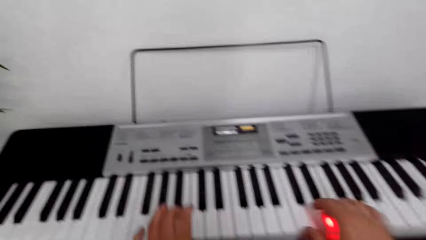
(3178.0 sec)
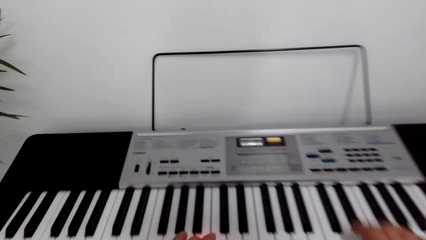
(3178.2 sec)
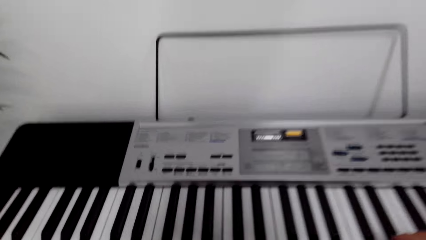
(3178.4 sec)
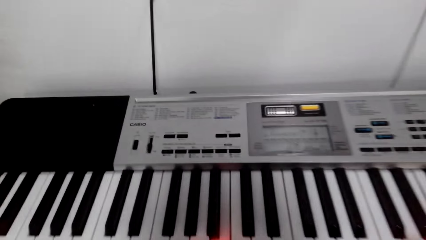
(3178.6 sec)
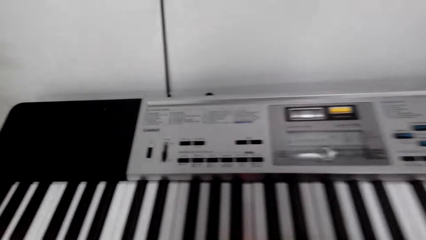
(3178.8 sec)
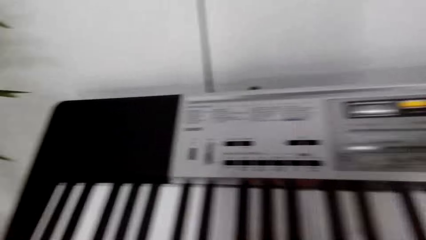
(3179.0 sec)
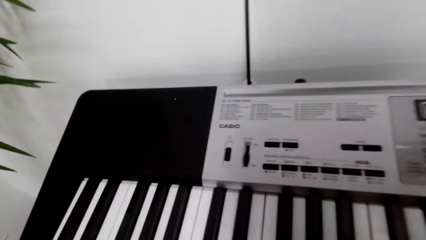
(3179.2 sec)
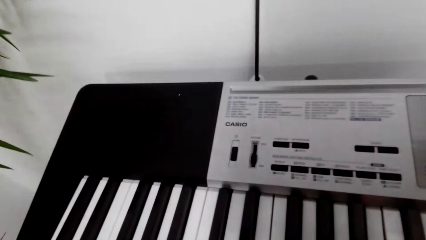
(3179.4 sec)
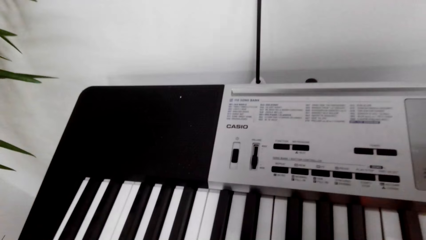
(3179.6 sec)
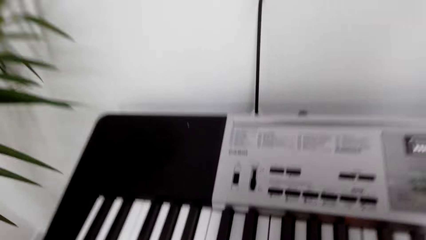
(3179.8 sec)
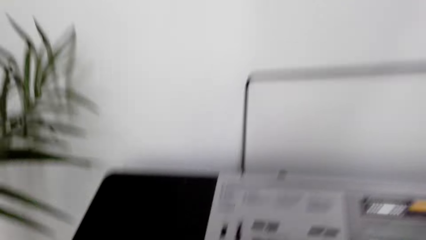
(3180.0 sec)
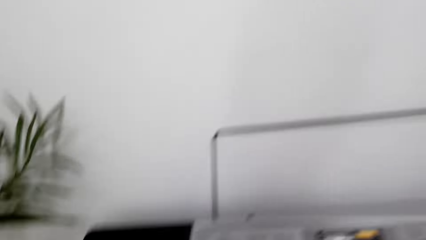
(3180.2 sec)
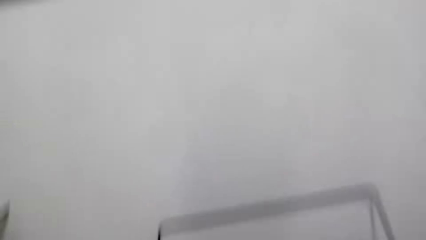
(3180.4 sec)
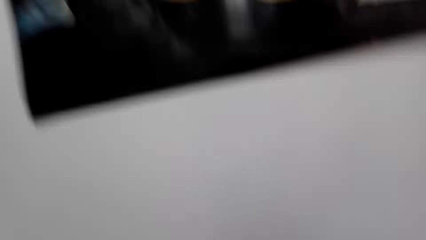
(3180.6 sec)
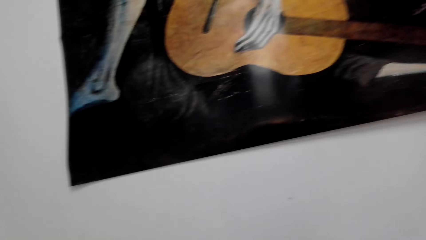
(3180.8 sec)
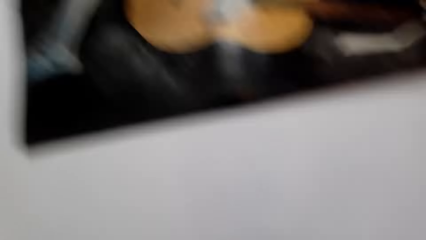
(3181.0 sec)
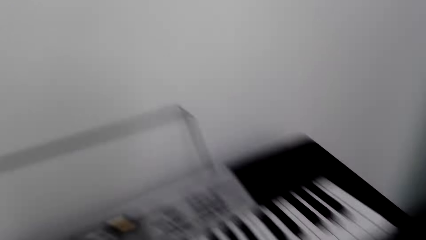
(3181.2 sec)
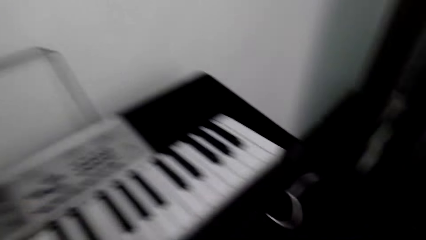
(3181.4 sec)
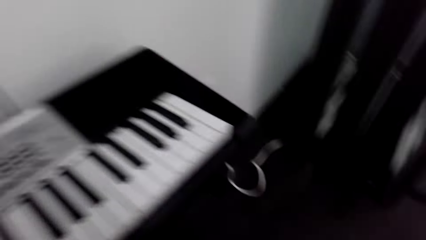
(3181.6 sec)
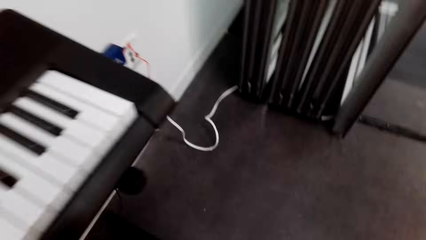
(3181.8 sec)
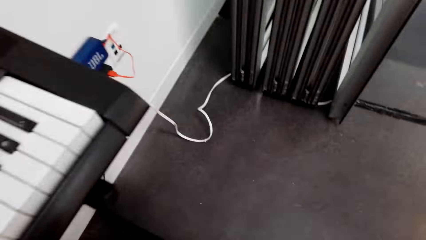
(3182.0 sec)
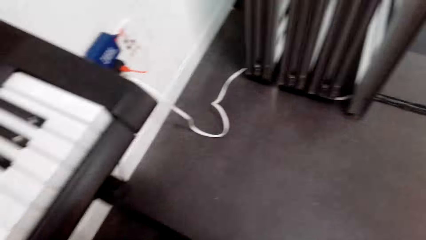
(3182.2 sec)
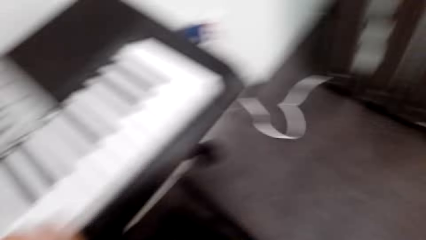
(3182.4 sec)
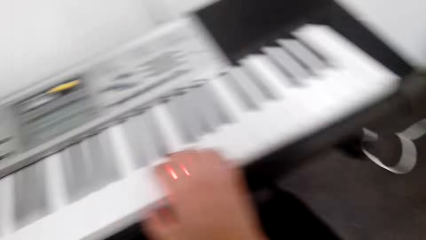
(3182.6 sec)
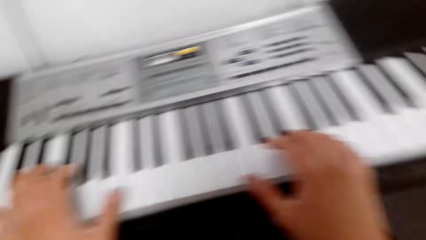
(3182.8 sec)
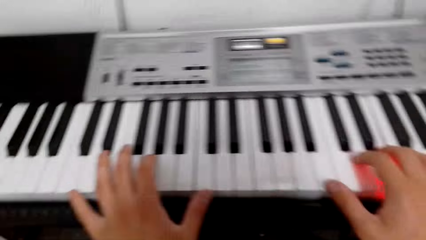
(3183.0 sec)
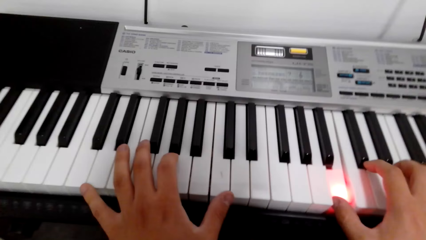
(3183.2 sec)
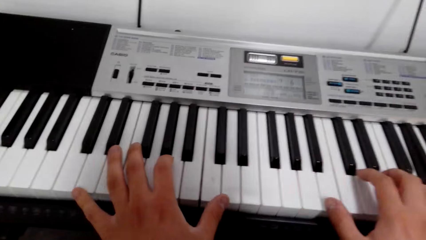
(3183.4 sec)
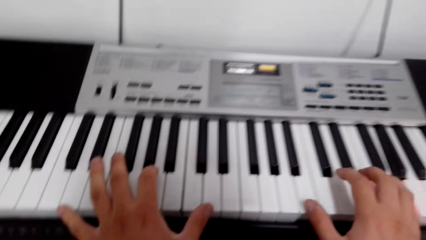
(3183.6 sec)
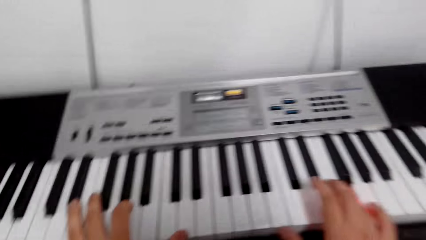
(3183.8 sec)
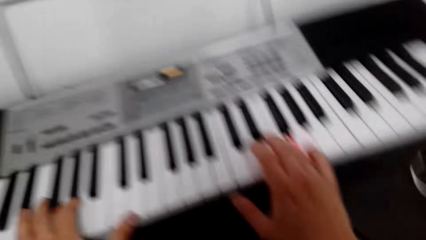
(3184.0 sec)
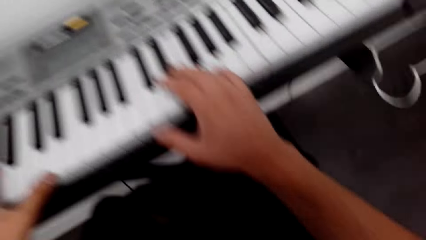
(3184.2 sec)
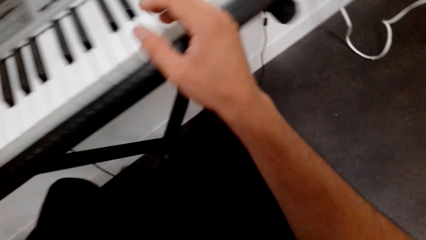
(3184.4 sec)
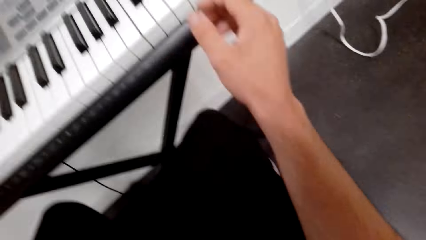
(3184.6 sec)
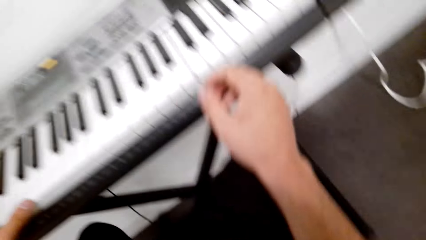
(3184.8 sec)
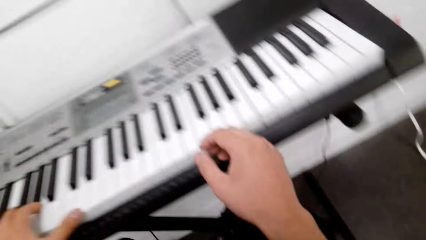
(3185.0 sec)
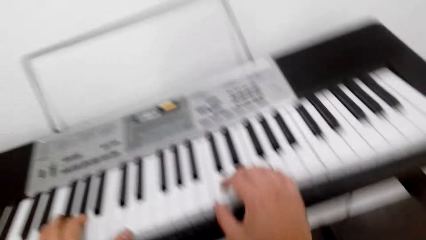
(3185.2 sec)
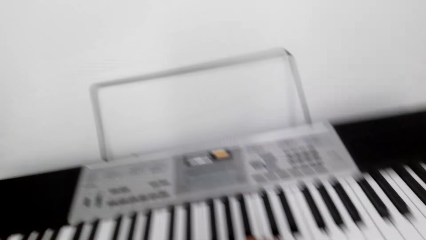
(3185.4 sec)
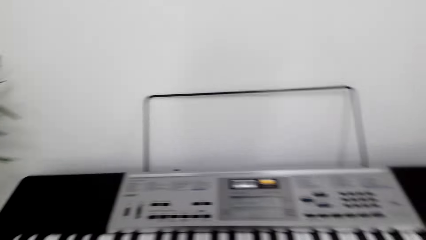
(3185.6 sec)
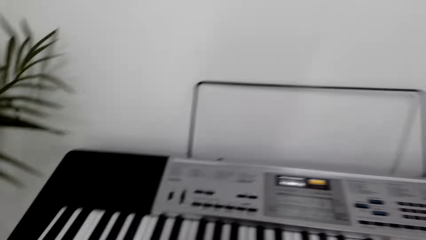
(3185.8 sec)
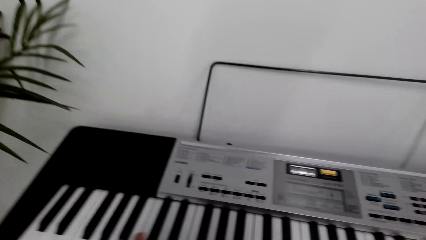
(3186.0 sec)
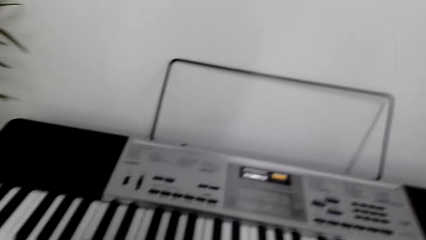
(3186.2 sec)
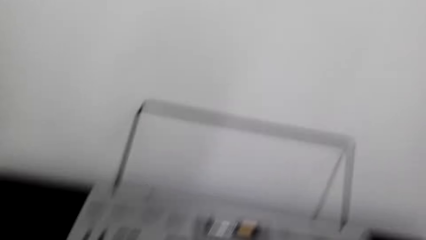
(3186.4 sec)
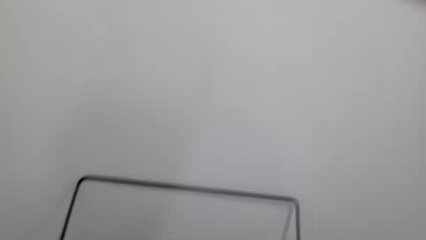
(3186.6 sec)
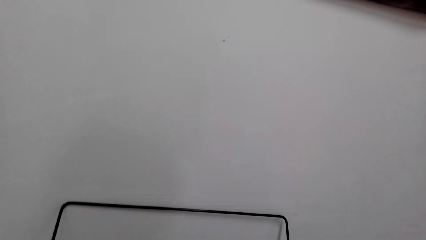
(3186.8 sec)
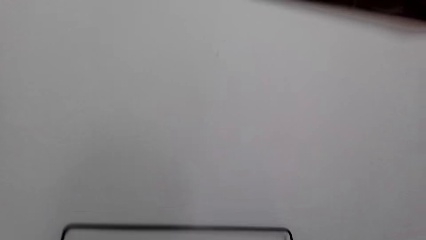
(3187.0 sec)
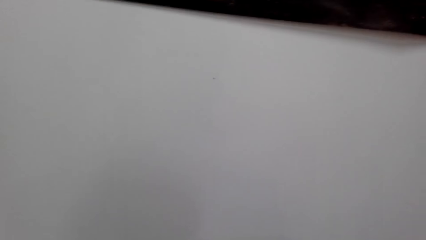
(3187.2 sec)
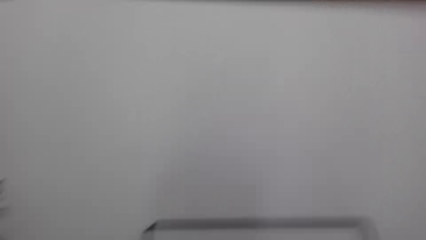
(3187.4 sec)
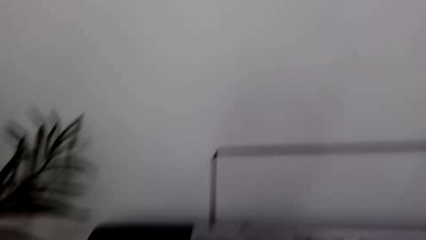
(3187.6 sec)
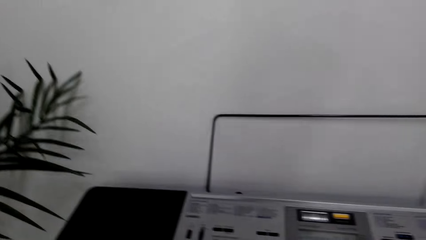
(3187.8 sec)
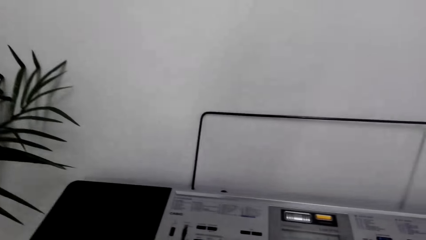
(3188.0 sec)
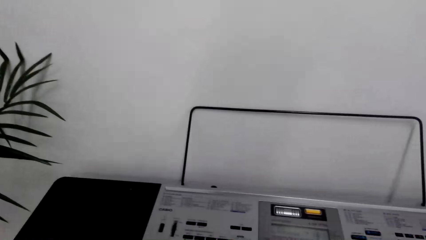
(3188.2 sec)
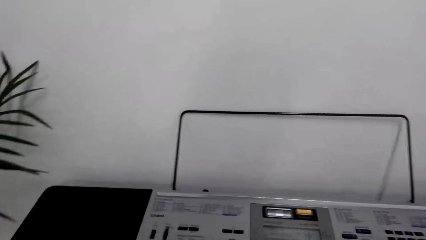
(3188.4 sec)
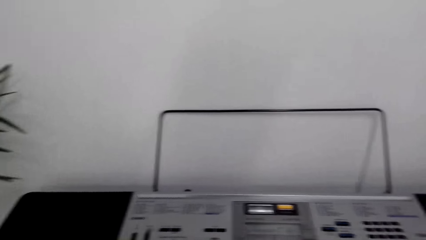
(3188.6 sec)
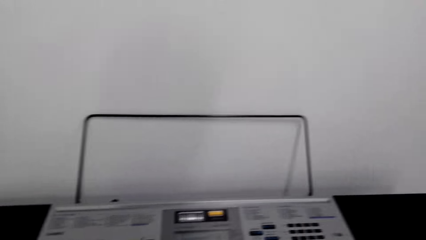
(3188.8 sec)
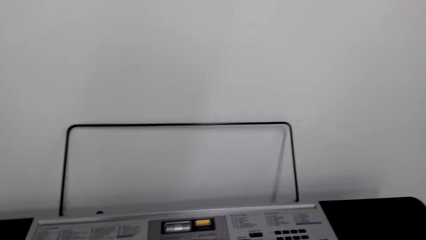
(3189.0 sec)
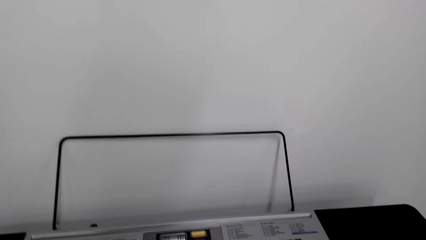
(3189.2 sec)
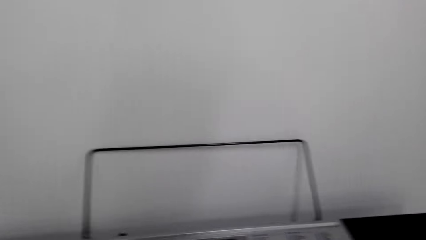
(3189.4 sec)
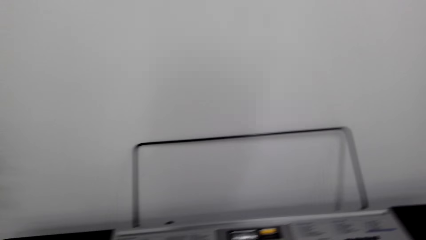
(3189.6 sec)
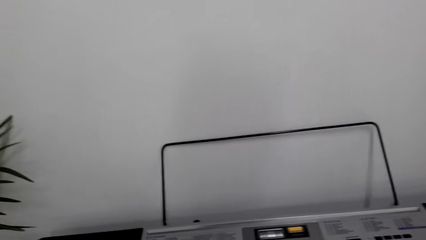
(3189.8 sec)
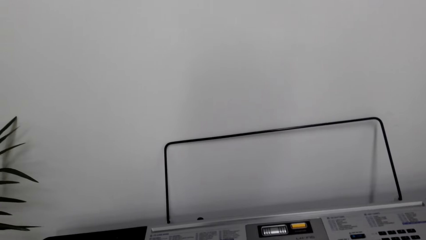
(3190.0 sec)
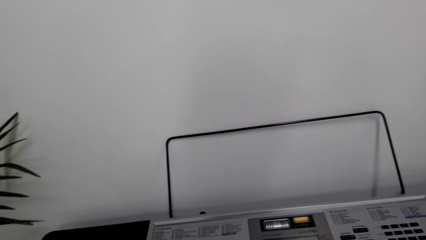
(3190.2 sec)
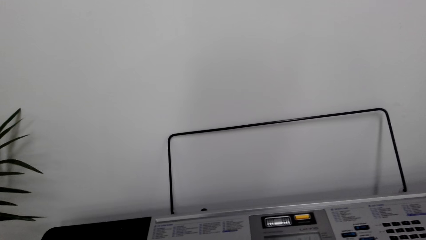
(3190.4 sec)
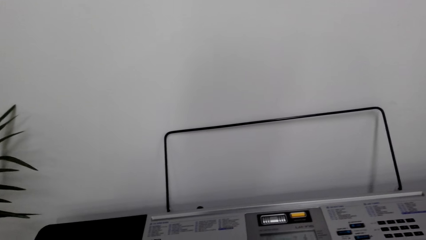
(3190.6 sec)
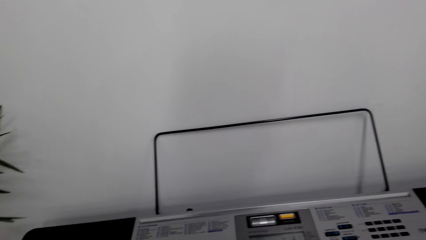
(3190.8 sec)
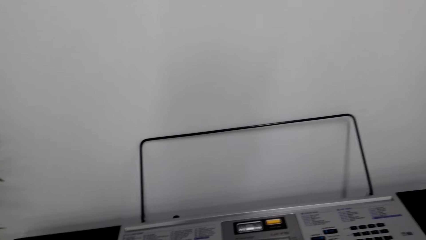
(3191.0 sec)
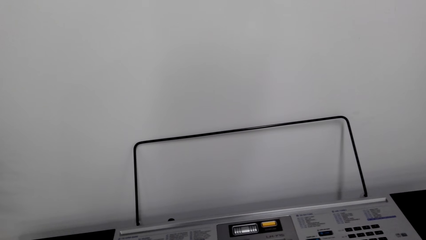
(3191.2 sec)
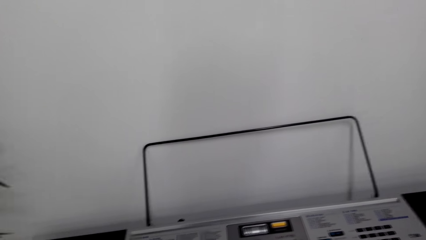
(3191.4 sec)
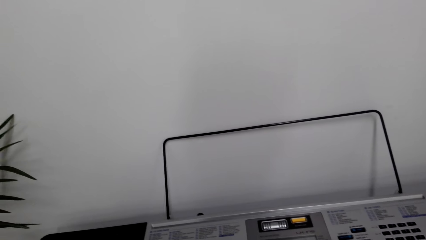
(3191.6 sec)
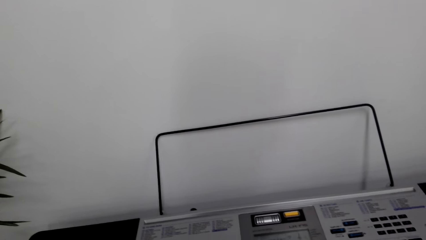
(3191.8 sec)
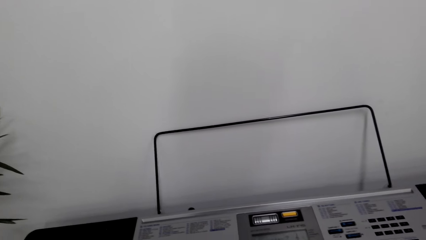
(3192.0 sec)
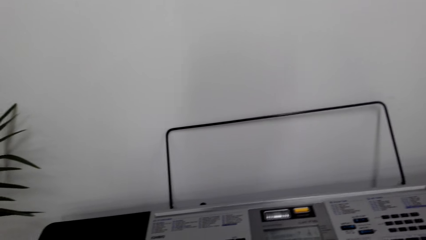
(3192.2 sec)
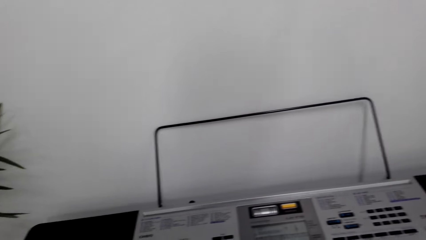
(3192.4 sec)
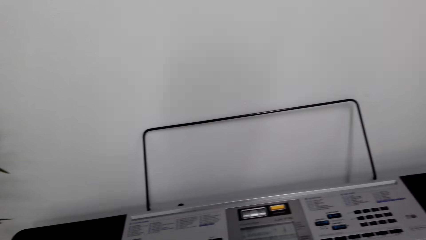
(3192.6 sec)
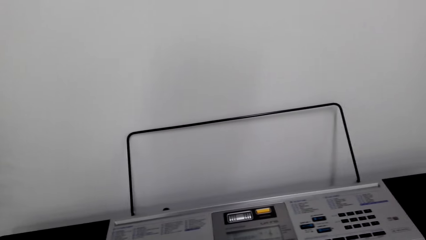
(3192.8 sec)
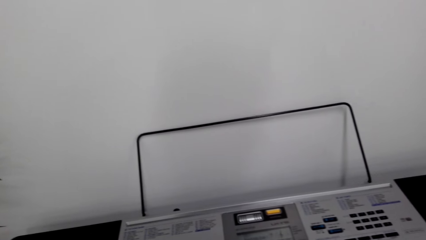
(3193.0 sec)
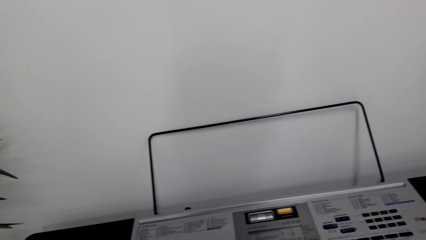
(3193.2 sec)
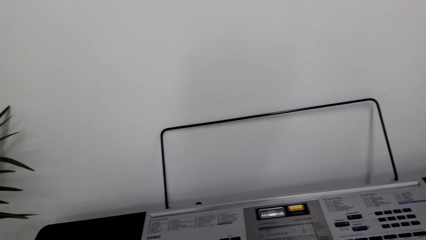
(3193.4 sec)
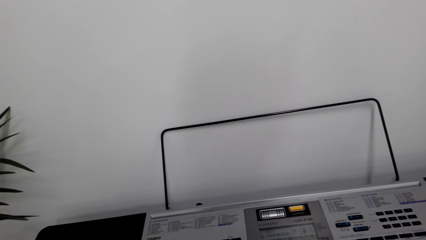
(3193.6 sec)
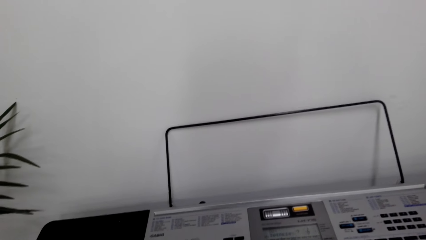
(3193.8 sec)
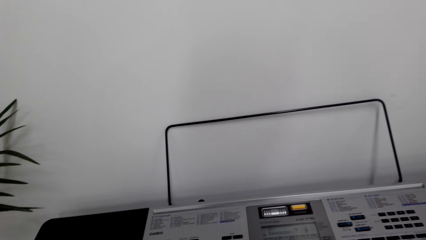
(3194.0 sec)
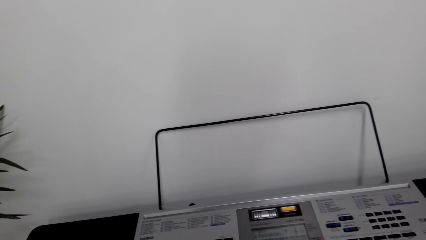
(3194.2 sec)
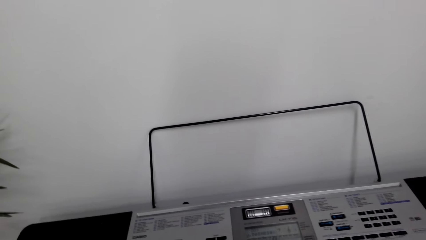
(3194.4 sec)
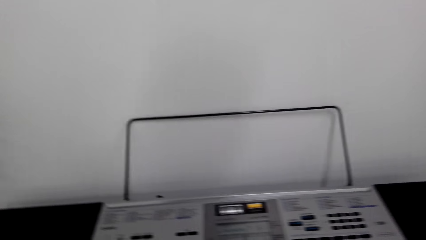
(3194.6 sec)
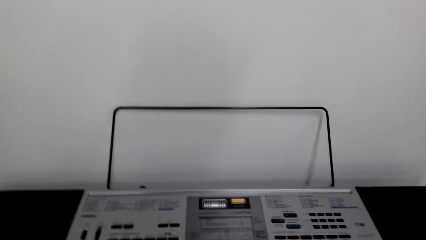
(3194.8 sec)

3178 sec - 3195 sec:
The camera wearer looks around. They operate the keyboard. They look around. They operate the keyboard.
